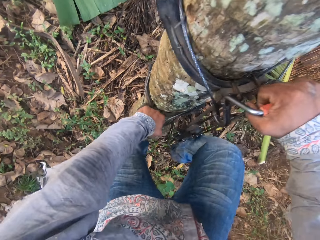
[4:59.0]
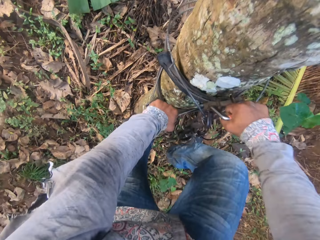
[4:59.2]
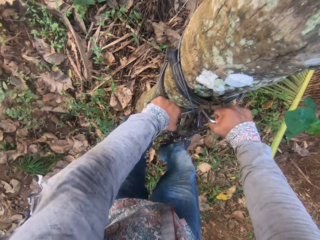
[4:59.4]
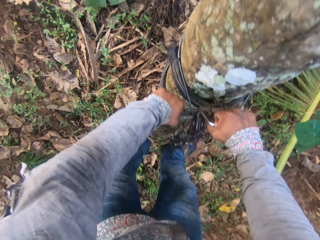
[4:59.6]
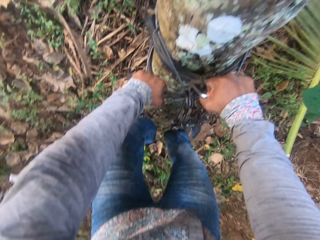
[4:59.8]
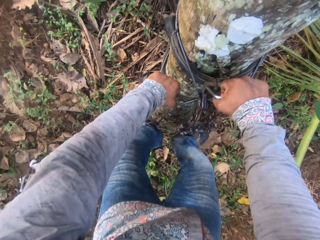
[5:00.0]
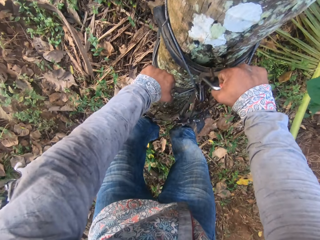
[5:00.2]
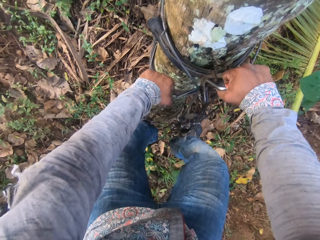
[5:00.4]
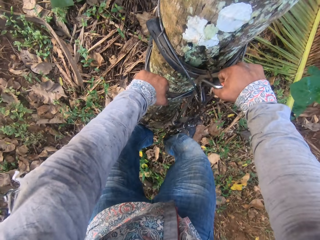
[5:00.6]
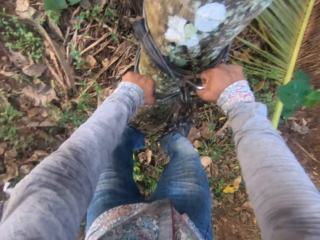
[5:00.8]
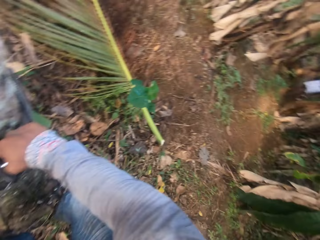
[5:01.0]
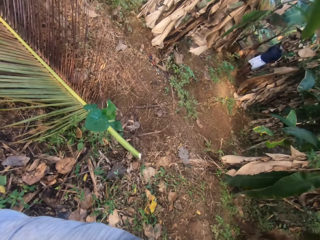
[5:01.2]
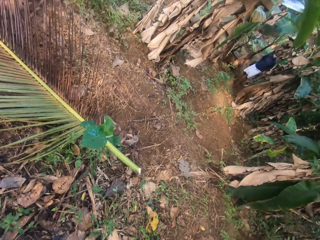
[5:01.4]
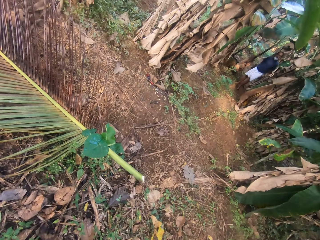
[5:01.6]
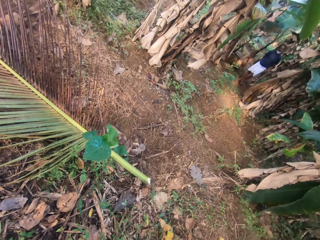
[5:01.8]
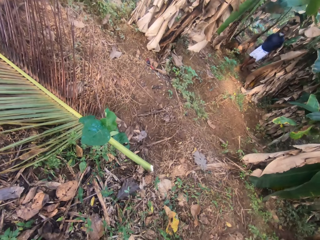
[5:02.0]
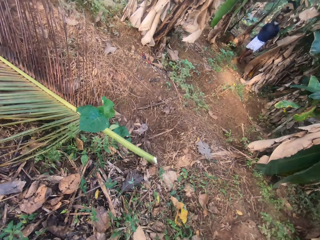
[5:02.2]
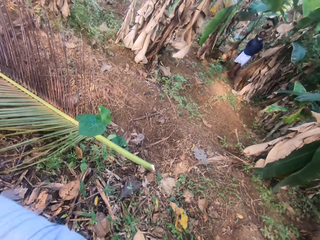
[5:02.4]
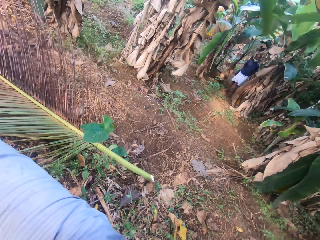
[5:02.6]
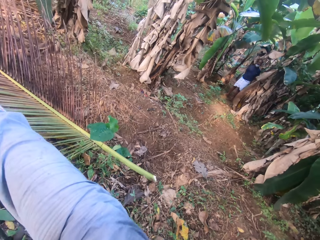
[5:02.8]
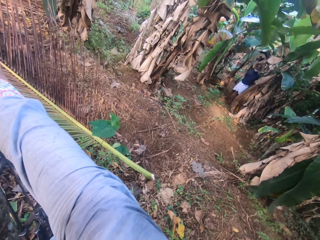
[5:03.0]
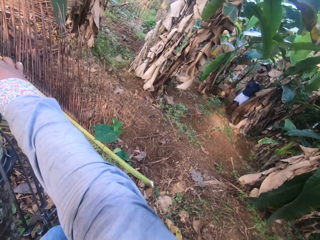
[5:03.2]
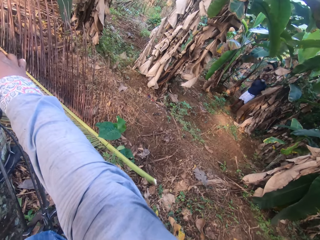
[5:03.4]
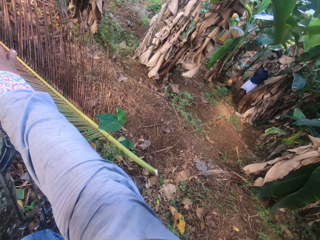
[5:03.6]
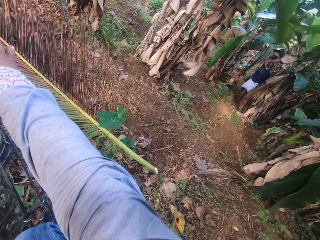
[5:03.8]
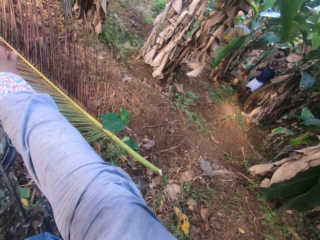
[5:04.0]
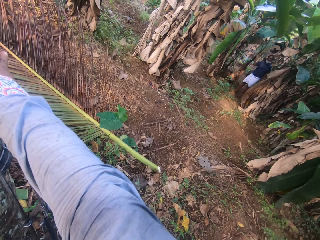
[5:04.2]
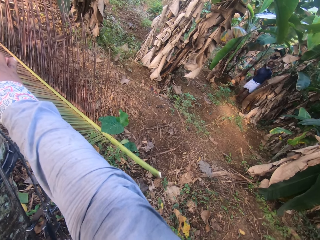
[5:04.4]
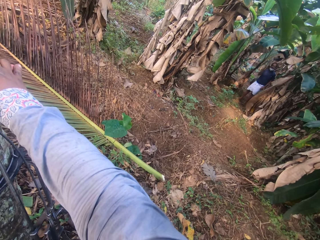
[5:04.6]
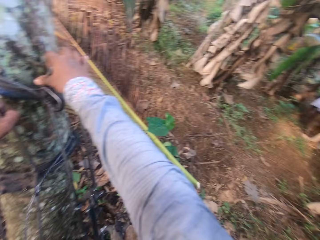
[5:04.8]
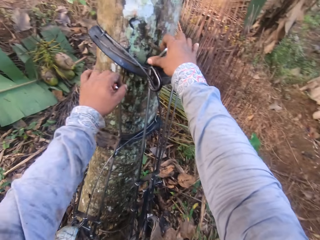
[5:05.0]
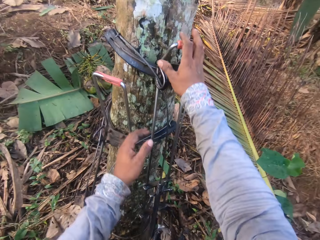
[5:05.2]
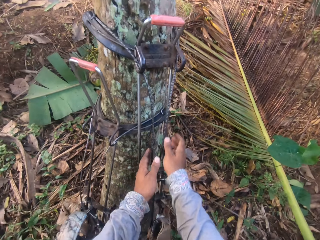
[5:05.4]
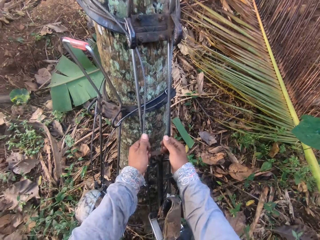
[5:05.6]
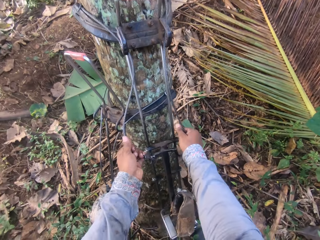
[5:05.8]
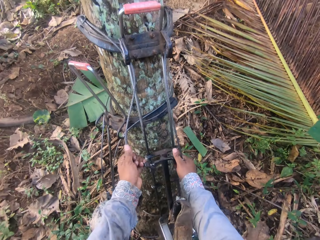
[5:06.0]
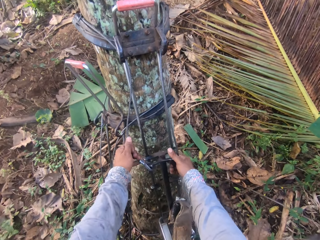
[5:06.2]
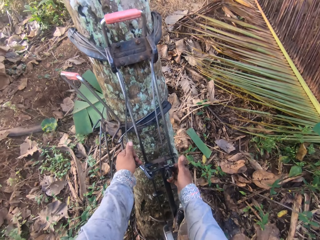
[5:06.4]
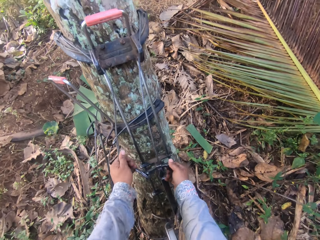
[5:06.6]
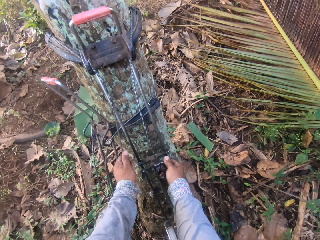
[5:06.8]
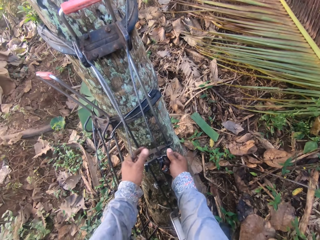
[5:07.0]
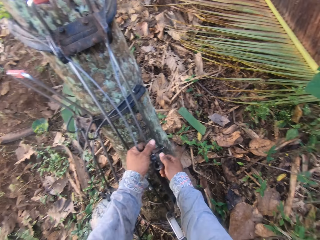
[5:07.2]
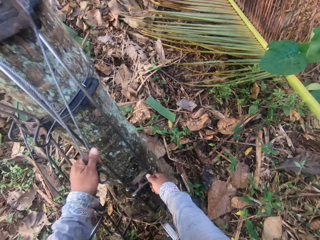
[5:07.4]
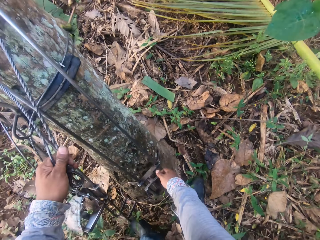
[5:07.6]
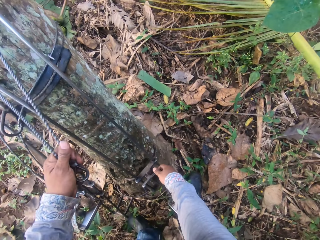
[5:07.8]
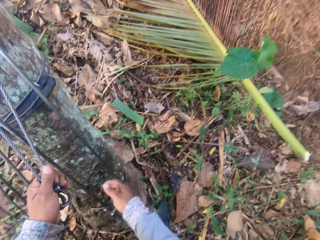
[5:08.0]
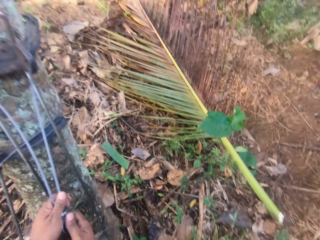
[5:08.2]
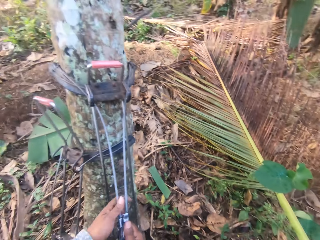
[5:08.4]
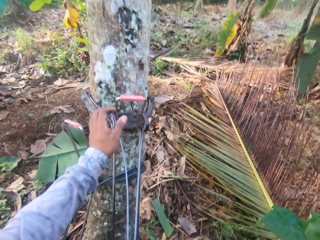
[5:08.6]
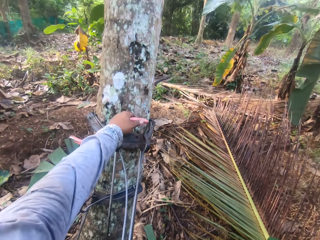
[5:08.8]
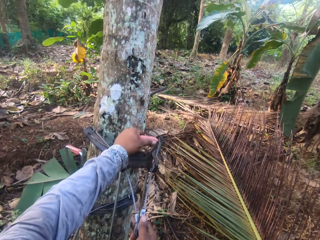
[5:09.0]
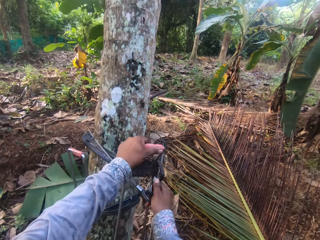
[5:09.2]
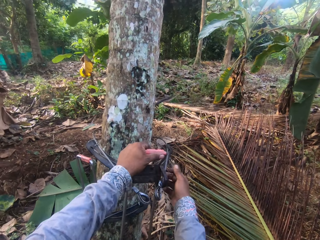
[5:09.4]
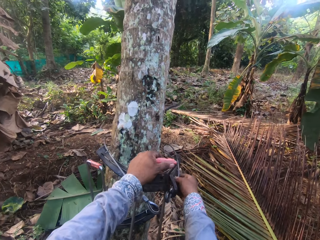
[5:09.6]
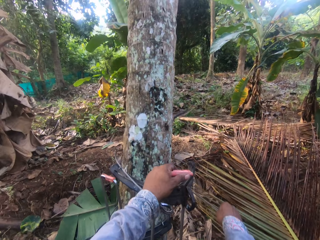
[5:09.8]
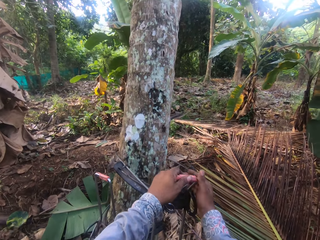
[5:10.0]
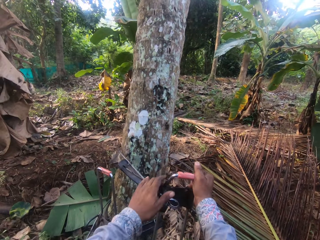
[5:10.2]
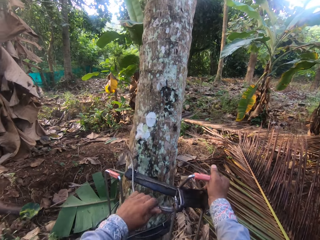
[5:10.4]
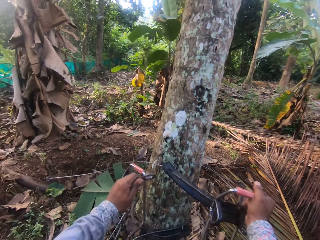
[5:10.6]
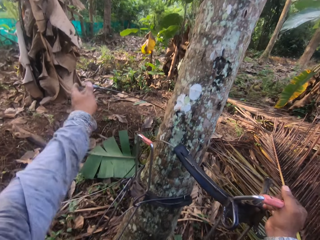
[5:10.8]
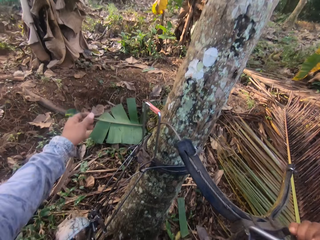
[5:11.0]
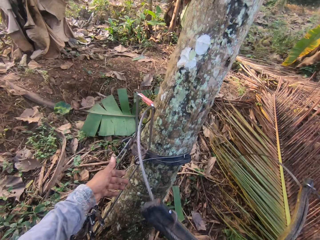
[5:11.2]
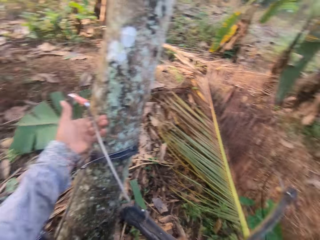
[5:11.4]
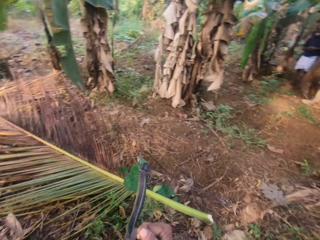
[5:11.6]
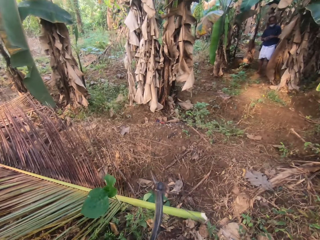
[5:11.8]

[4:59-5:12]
The camera wearer converses with a man. The man gesticulates with his right hand. The camera wearer loosens the tree climbing spike from the tree with both hands. They remove the climbing spikes from the tree trunk.

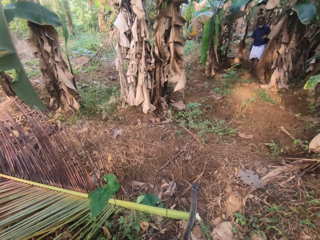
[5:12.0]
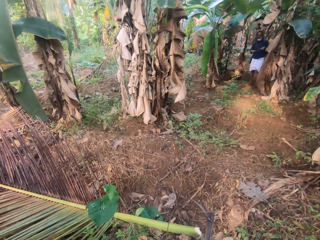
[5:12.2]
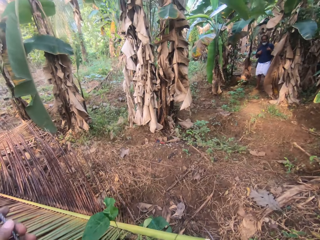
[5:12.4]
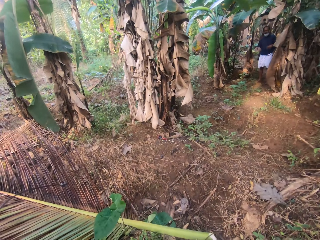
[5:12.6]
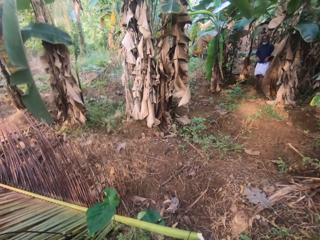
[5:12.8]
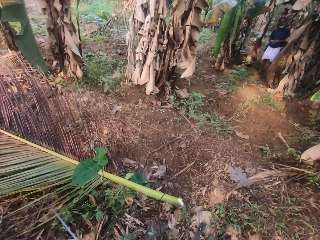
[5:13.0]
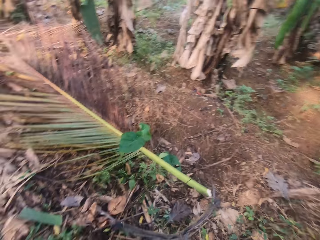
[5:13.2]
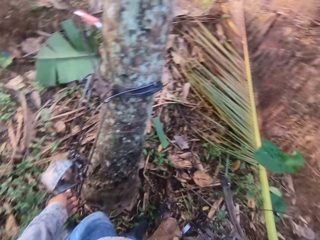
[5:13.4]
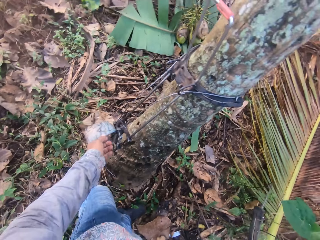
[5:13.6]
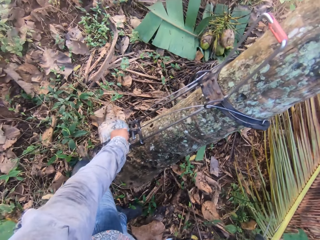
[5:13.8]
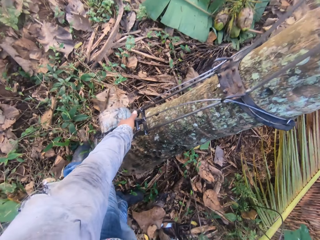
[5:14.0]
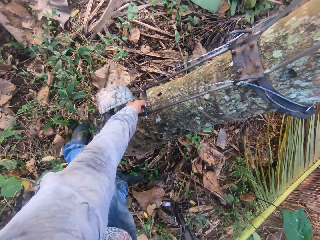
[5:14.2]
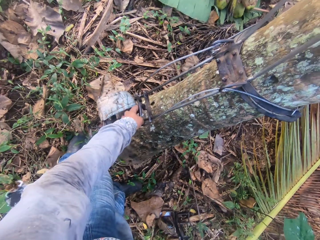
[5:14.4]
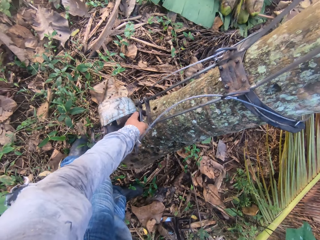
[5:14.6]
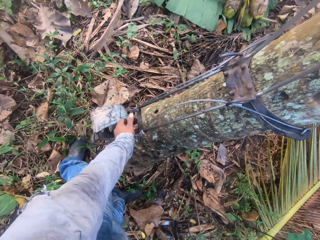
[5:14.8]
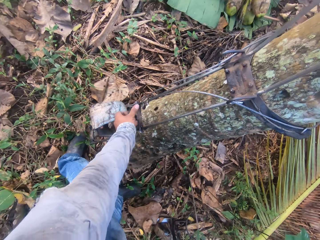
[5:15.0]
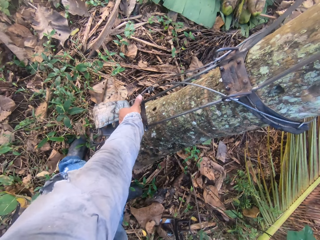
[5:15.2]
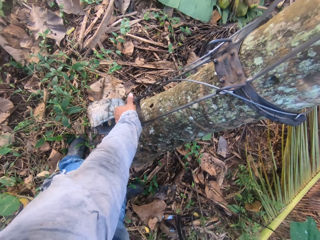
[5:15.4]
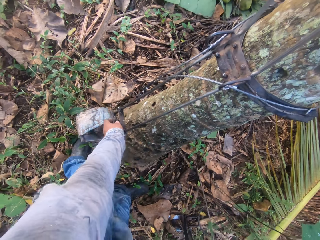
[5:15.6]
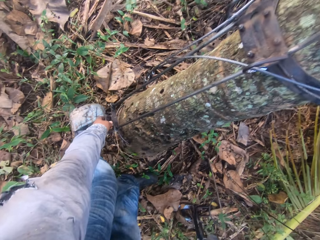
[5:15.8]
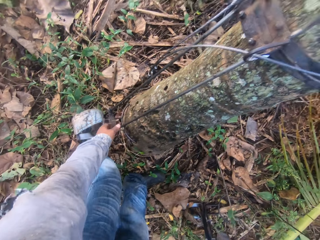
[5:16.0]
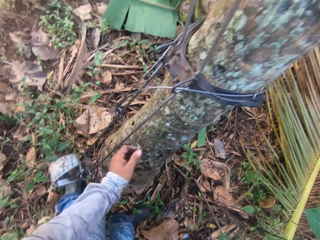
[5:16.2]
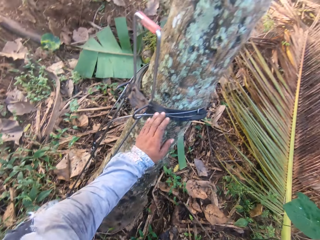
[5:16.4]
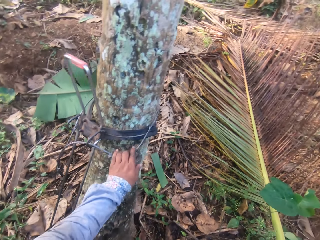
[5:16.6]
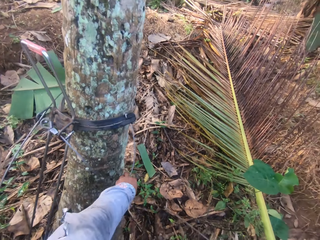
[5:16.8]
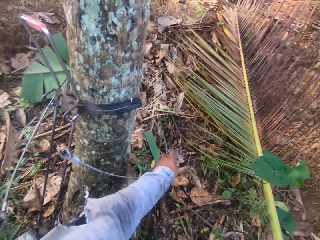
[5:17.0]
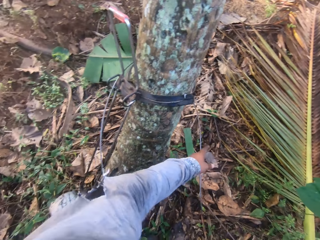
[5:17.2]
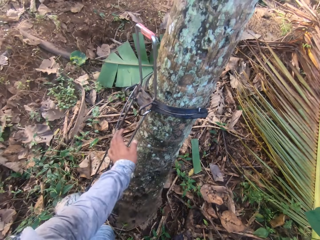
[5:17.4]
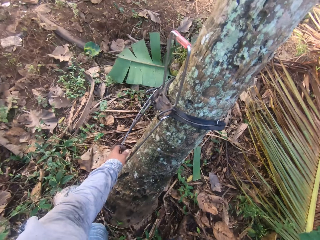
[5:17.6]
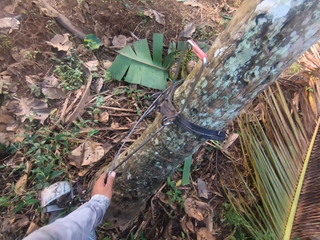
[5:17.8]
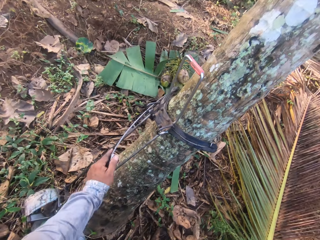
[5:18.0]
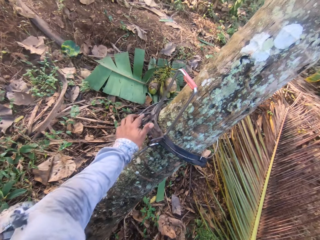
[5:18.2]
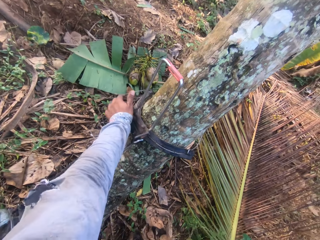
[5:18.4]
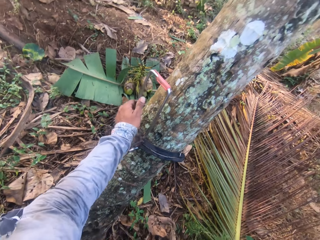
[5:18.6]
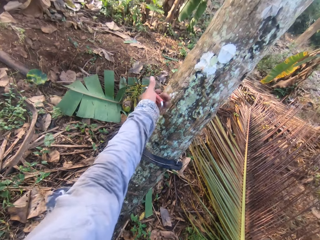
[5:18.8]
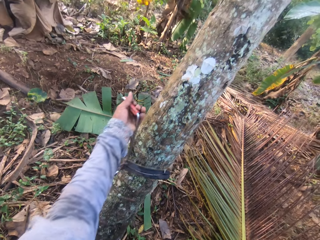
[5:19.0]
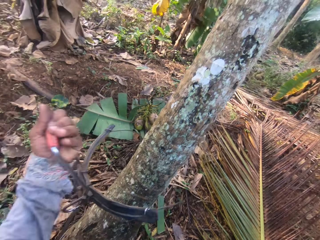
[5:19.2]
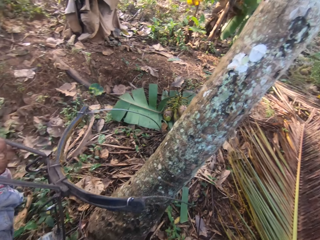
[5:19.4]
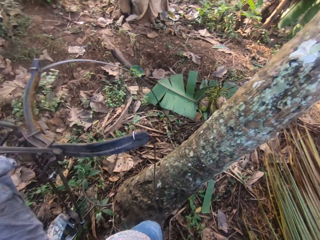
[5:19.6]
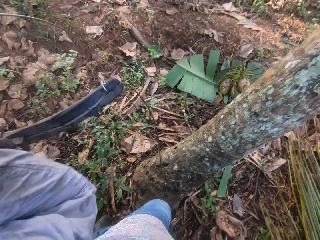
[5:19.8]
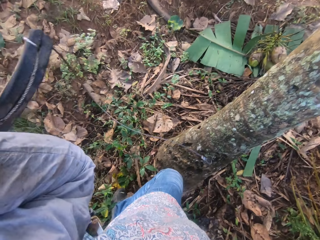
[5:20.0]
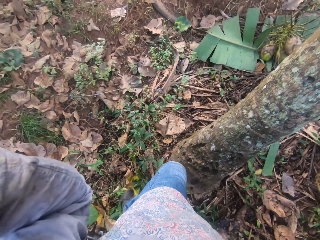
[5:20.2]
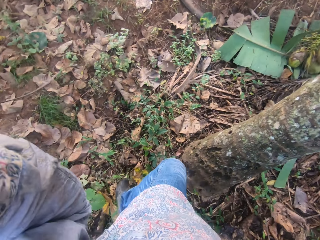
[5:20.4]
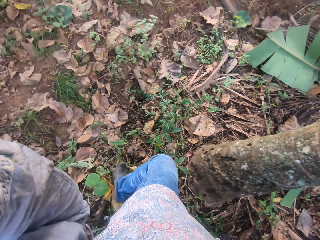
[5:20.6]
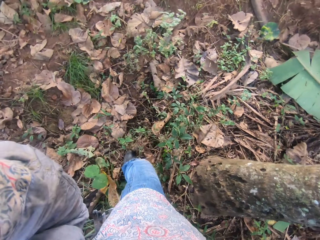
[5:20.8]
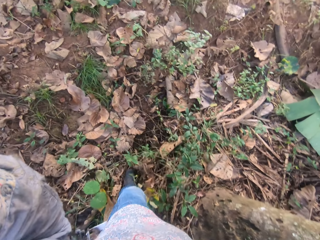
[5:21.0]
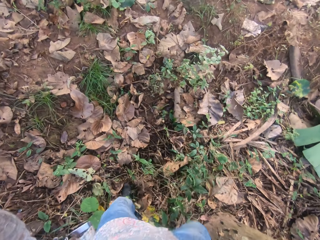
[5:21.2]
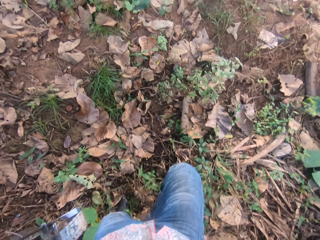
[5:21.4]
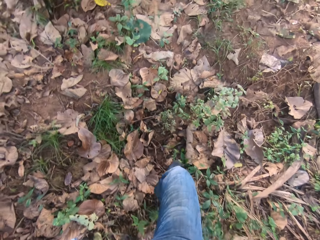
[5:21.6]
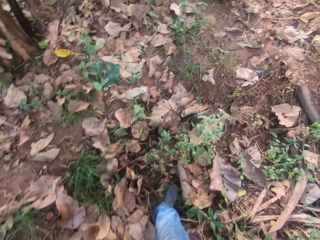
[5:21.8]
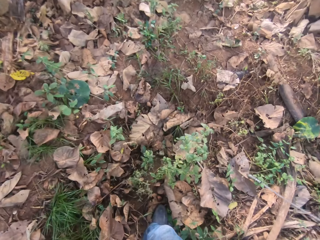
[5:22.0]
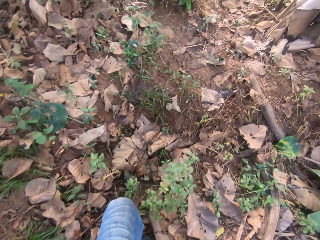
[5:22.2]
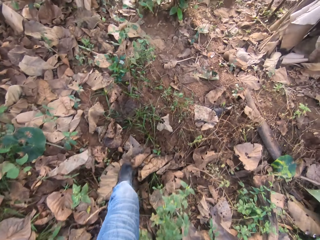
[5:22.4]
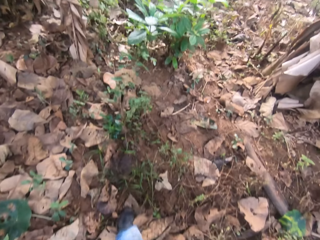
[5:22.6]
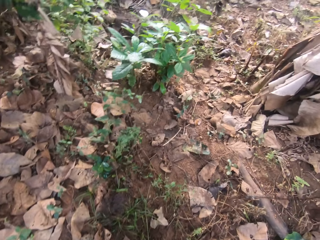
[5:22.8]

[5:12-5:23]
The camera wearer carries the tree climbing spike with both hands. They walk to a palm tree.
